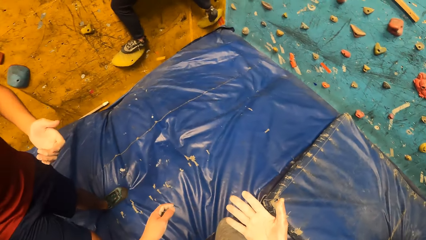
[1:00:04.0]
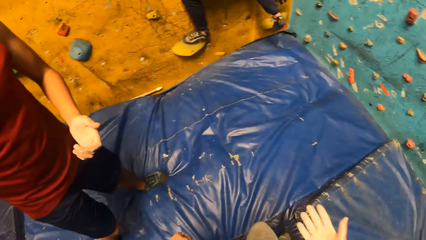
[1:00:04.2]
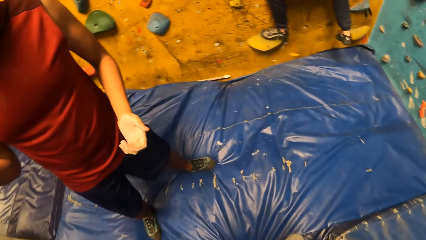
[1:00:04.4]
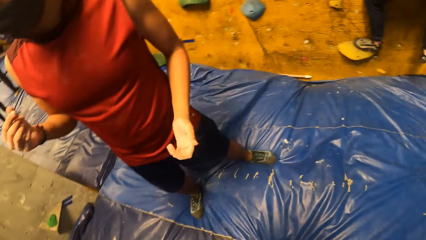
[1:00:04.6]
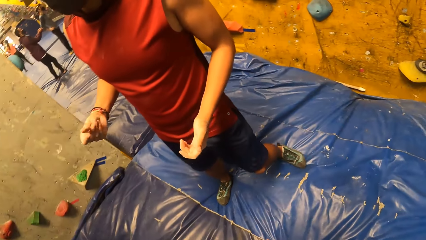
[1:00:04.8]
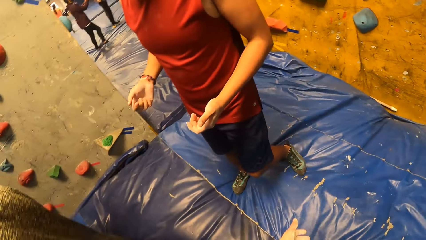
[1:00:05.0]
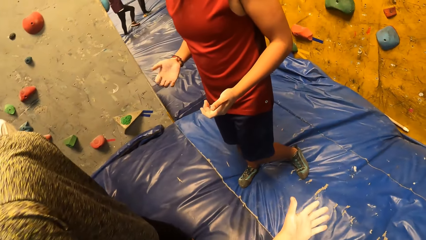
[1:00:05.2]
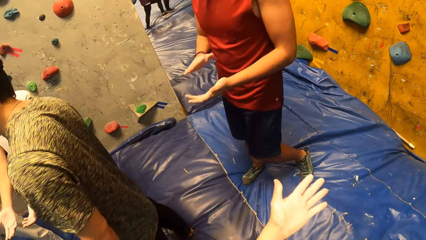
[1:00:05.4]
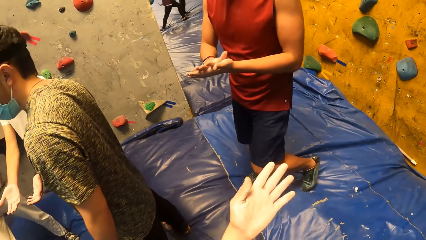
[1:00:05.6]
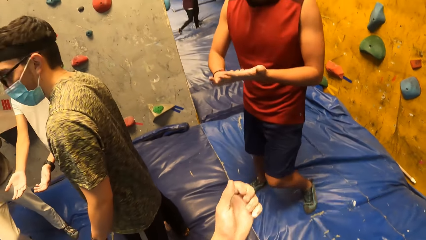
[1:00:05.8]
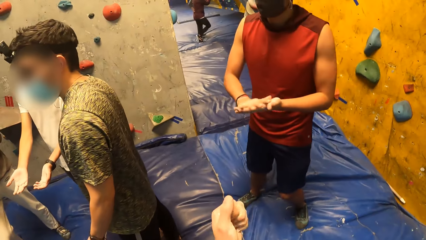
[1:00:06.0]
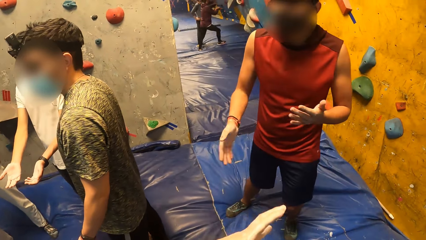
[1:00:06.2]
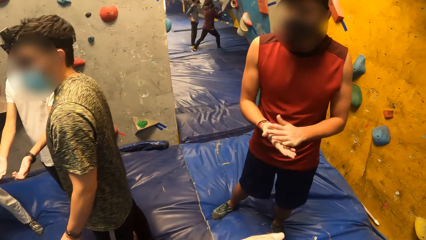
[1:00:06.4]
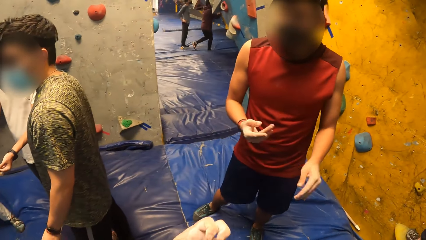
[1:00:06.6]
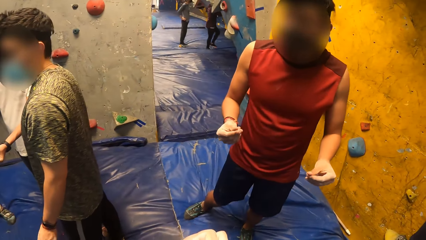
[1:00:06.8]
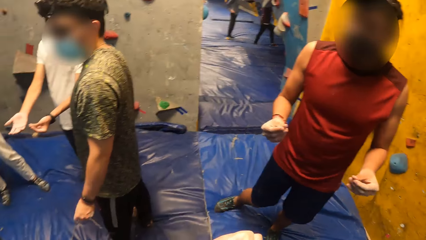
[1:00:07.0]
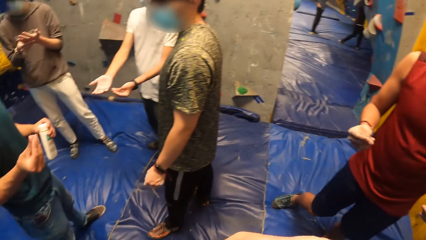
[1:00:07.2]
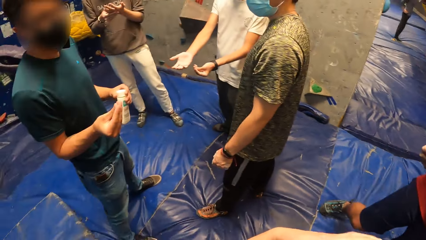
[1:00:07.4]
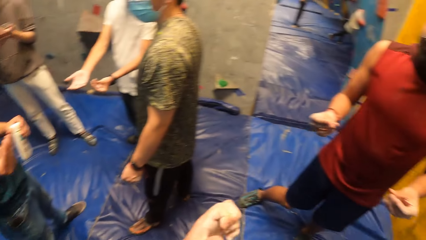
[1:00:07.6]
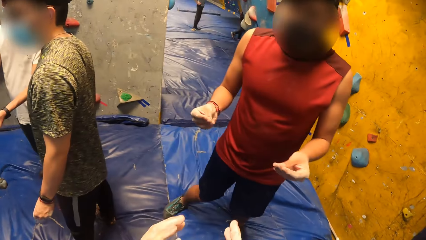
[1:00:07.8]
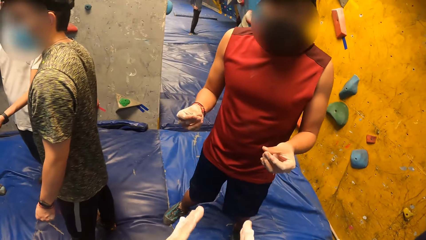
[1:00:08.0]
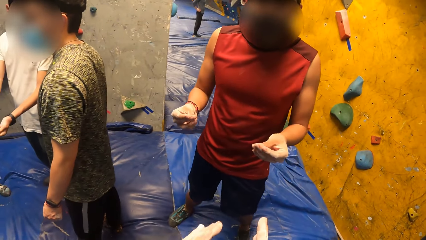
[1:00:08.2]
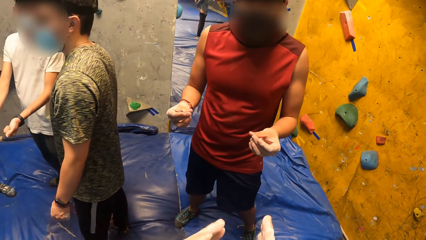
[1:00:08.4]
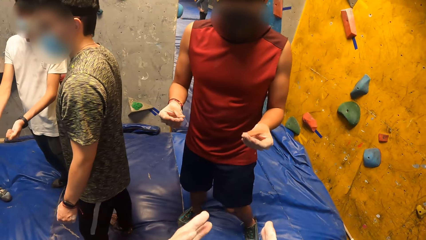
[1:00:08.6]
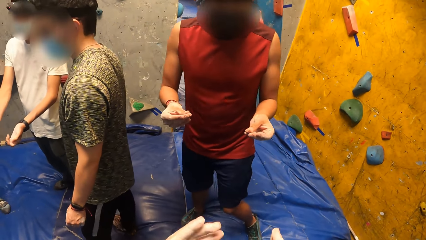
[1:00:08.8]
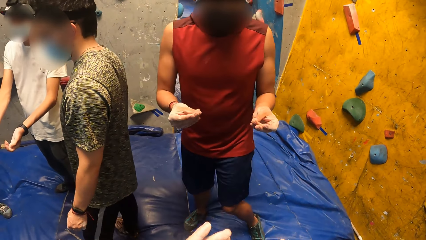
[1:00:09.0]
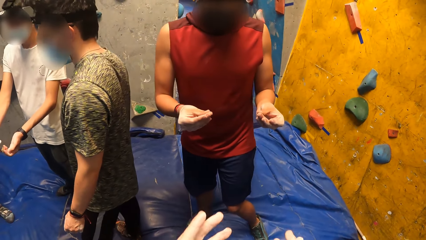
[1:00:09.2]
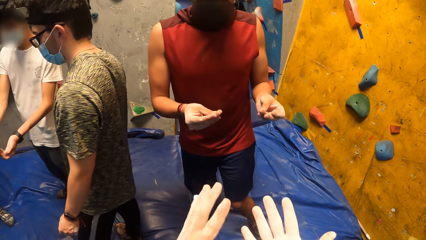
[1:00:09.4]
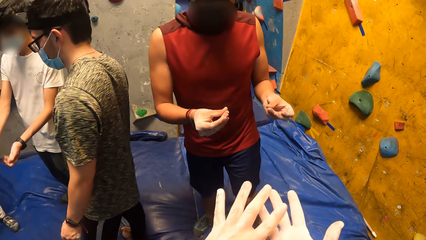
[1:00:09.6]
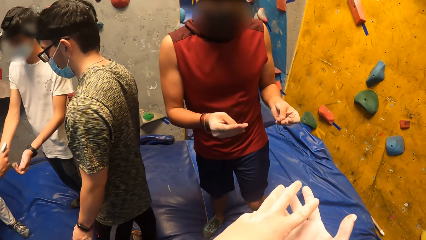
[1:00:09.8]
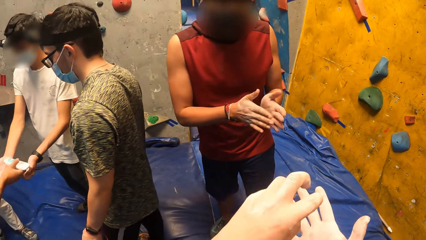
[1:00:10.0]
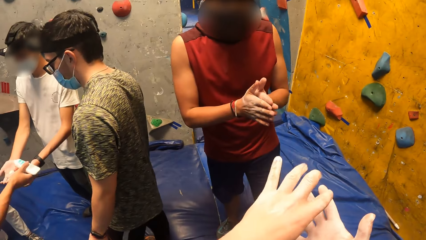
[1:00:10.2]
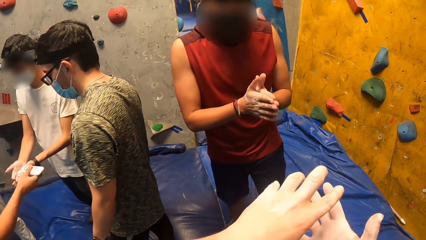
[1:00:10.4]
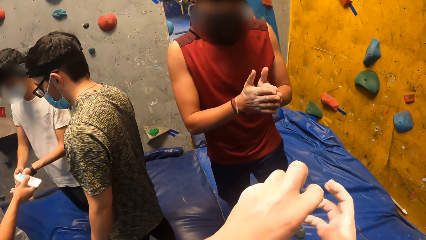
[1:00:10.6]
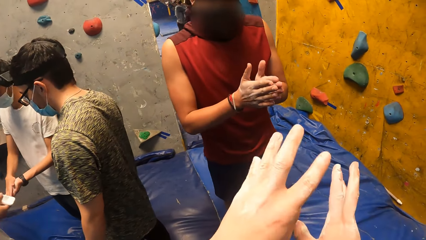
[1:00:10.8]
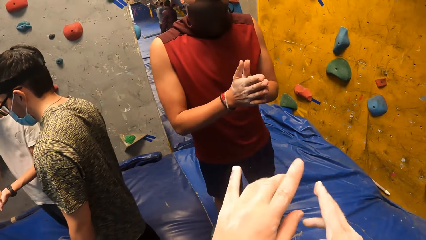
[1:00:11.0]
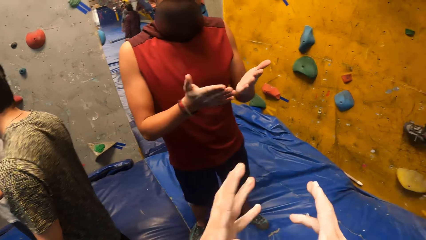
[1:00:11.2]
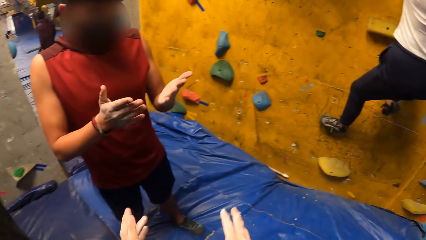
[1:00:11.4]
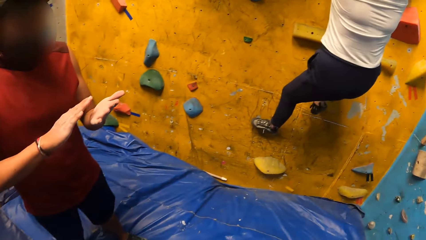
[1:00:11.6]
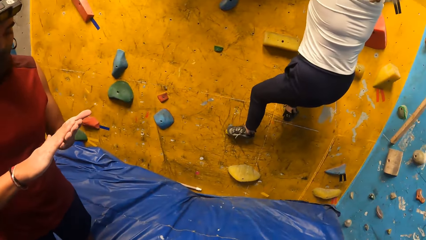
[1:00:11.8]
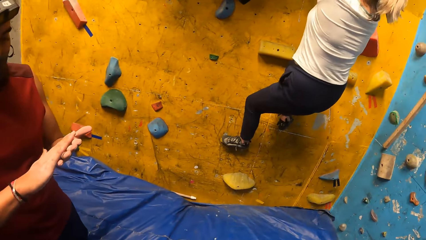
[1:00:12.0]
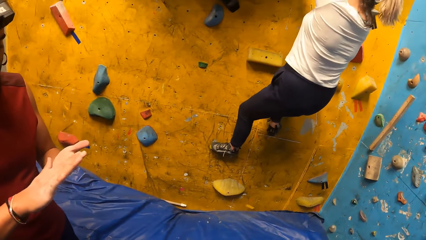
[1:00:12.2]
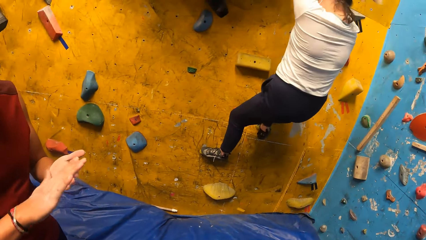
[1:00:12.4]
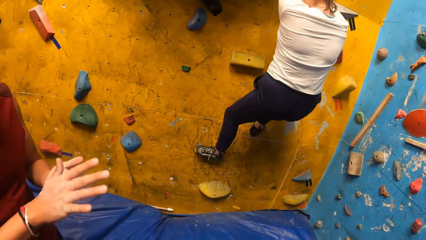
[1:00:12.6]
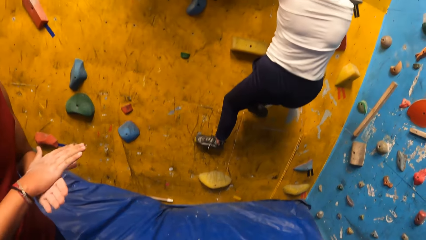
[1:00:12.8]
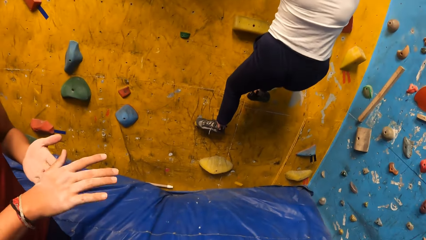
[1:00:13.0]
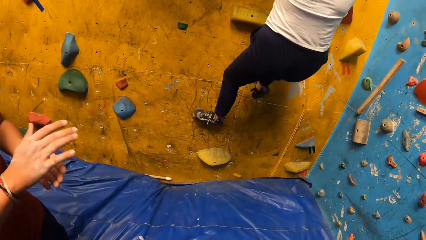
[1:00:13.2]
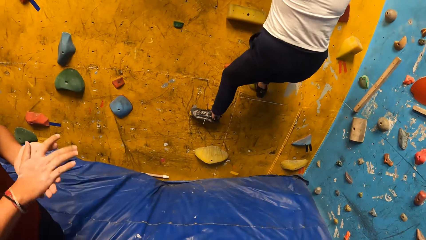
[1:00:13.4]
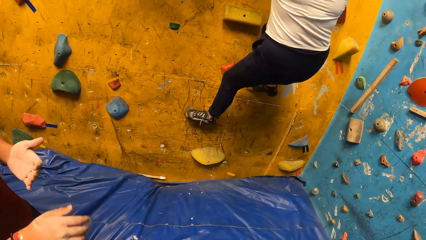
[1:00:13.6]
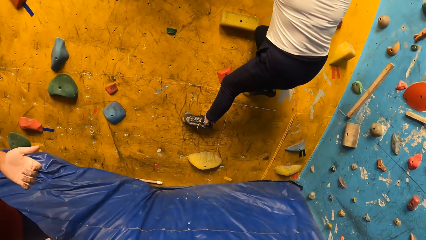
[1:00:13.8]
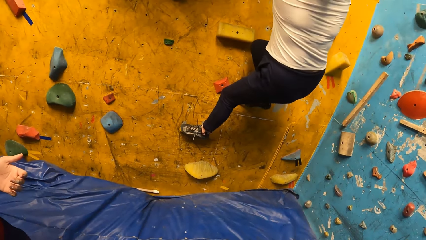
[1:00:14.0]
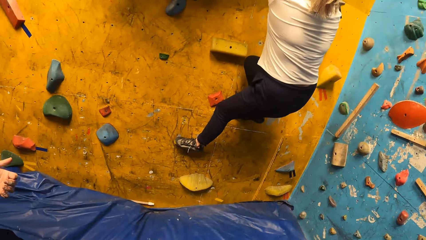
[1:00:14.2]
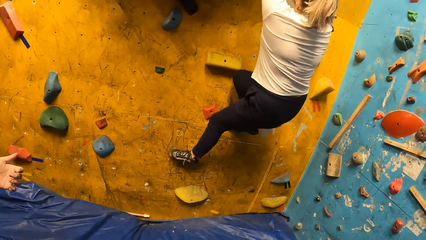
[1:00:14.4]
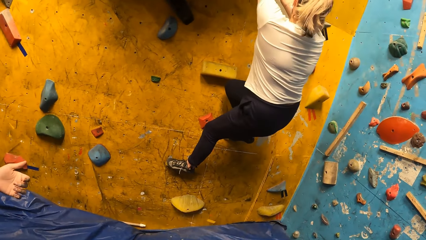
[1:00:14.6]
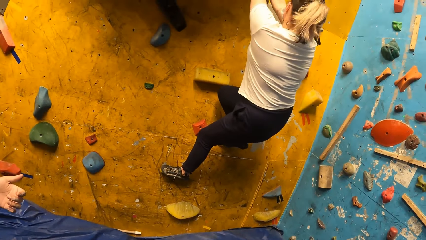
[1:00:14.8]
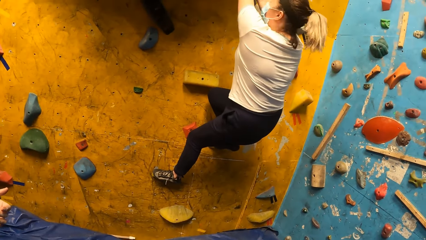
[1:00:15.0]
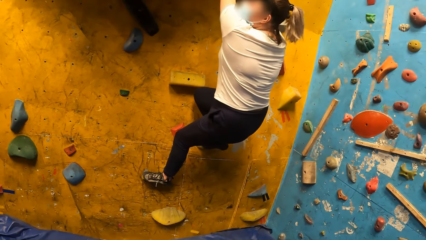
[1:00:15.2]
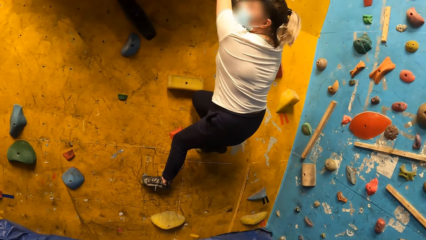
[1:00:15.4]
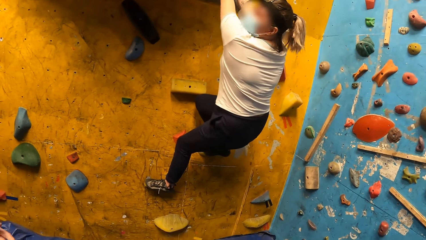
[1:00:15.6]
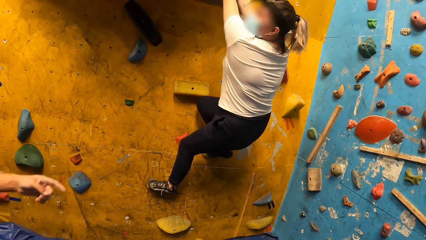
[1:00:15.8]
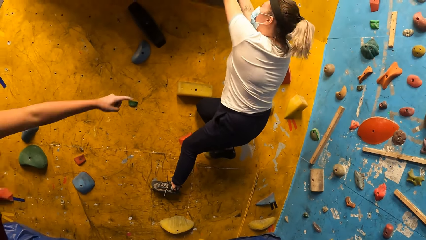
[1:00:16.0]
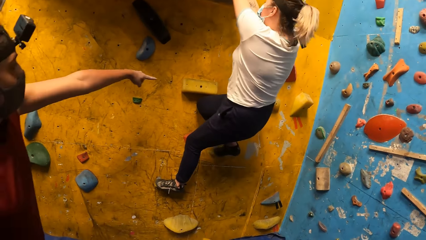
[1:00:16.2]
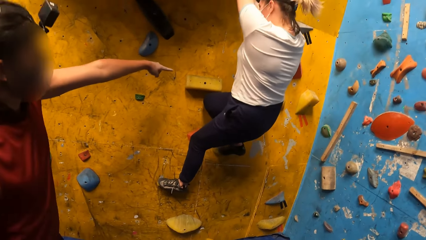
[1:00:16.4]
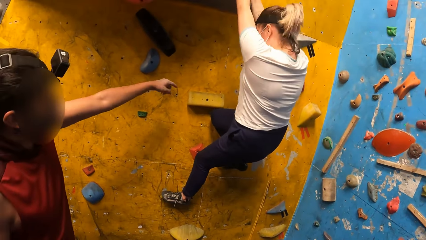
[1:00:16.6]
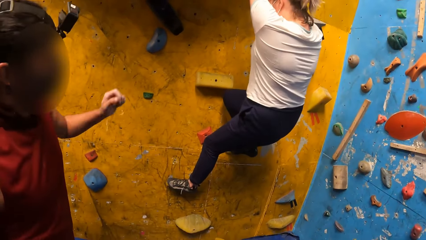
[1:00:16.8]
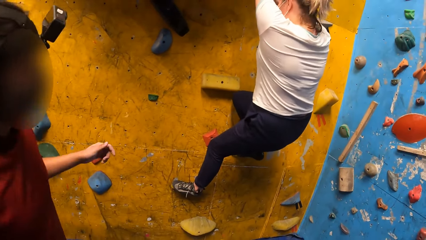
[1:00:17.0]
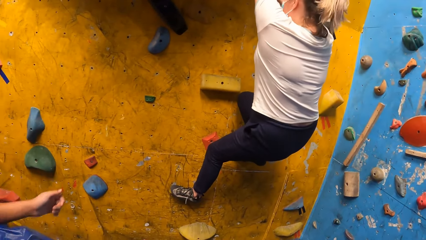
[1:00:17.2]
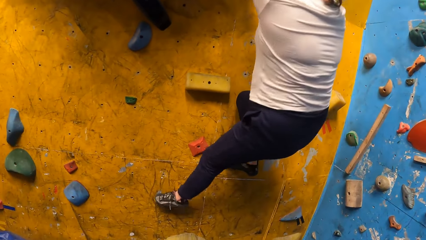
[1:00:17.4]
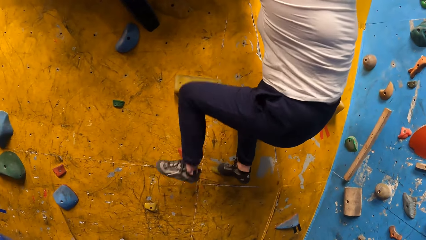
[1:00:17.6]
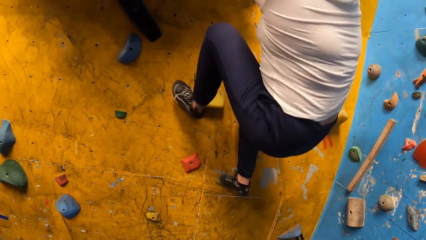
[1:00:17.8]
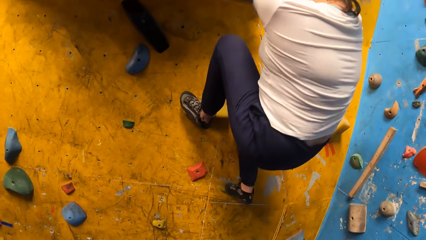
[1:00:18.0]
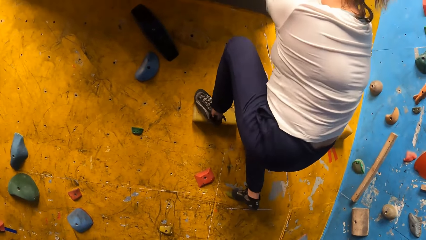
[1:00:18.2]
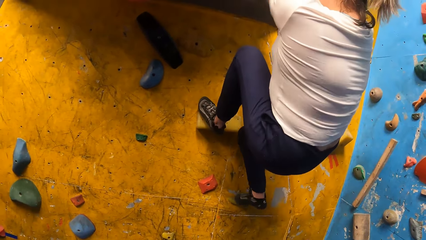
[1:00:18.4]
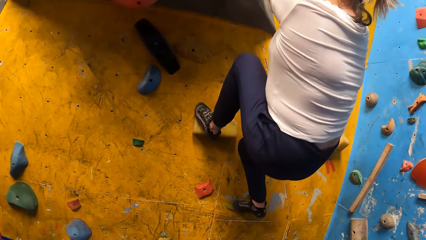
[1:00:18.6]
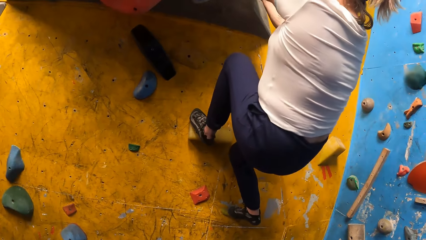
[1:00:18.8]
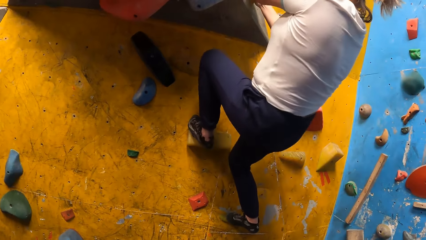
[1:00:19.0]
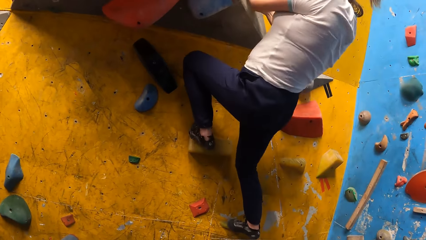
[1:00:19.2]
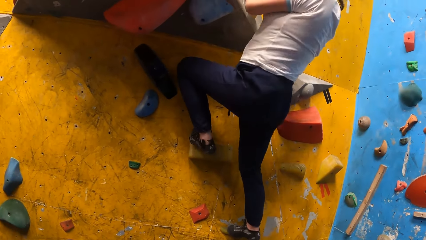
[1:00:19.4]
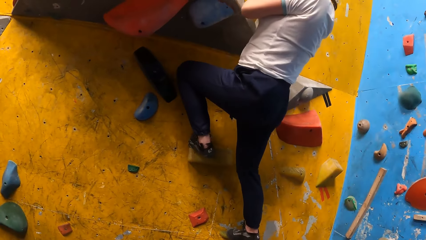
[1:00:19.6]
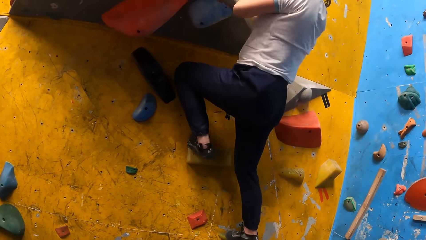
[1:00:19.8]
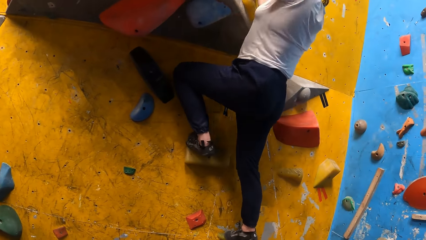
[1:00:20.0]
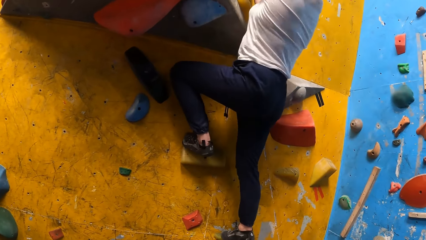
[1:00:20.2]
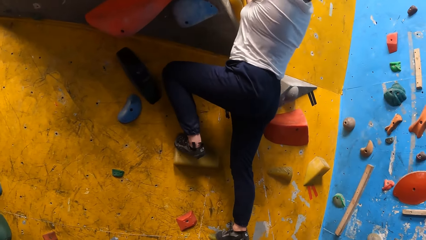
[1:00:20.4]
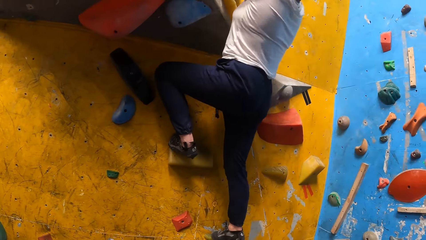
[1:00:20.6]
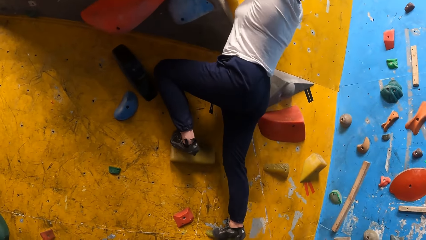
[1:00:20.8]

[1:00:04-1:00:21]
The camera wearer stares at her palms. She turns around together with a man. The man wipes his palms. The camera wearer stretches fingers. The man stretches fingers. The camera wearer looks around. She turns to the wall together with the man. A lady climbs on the wall. The man wipes his hands. The man points on the wall. The lady climbs on the wall.
